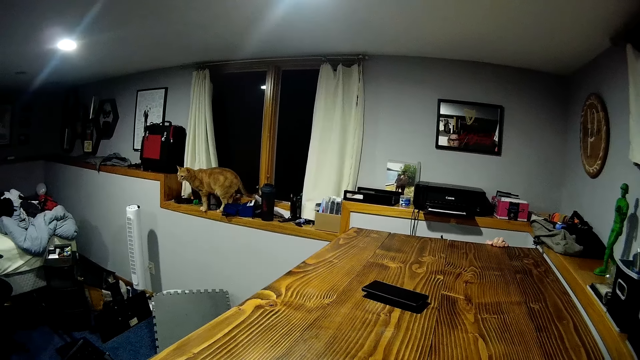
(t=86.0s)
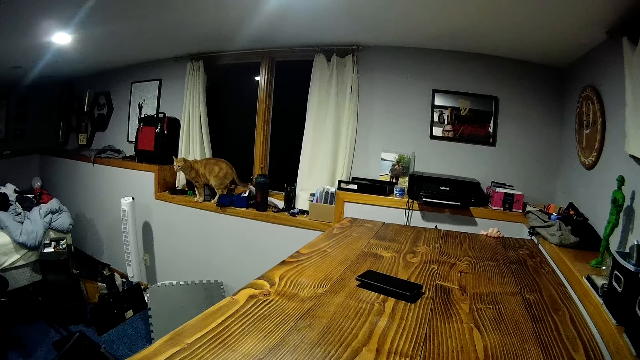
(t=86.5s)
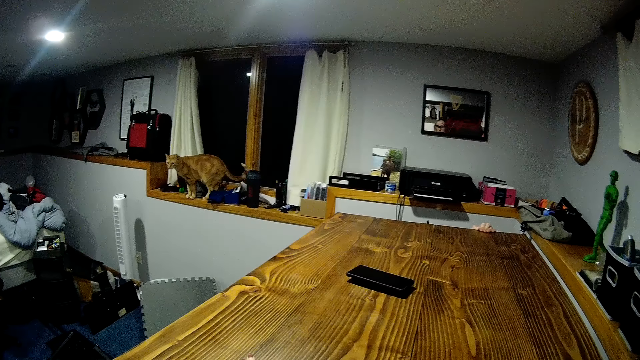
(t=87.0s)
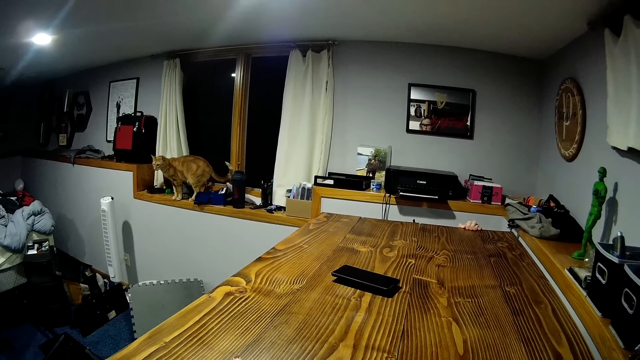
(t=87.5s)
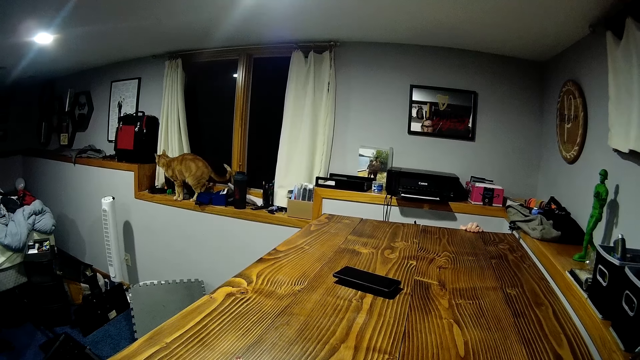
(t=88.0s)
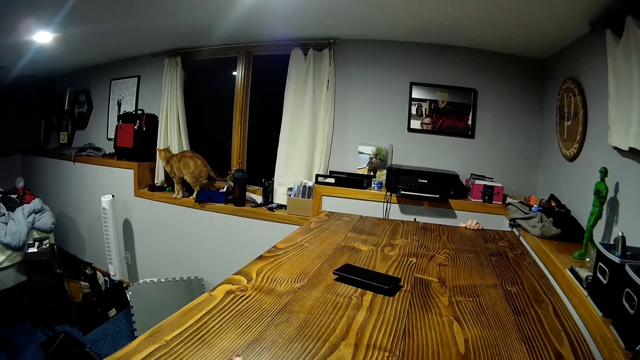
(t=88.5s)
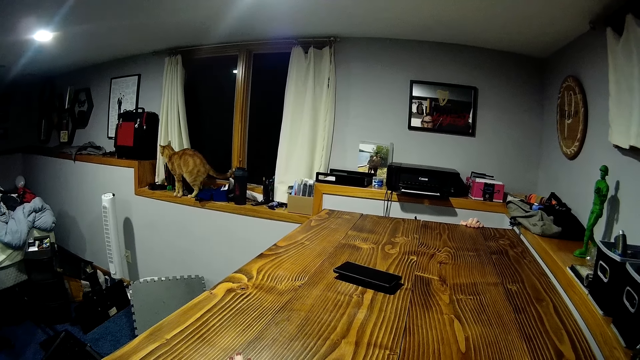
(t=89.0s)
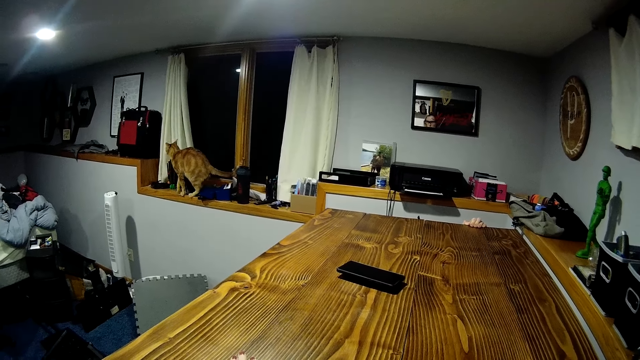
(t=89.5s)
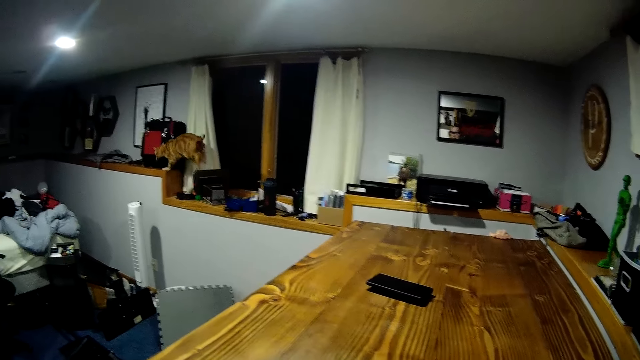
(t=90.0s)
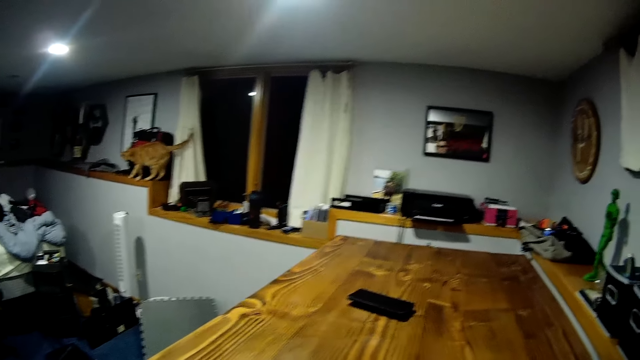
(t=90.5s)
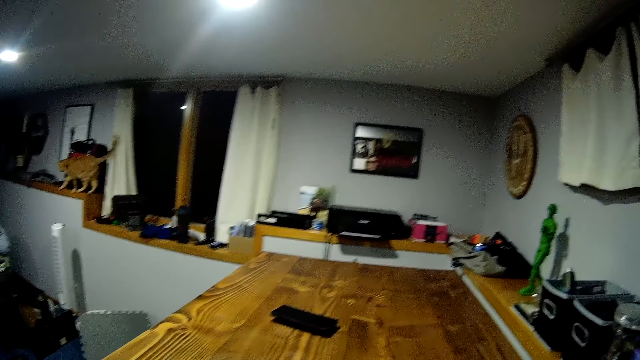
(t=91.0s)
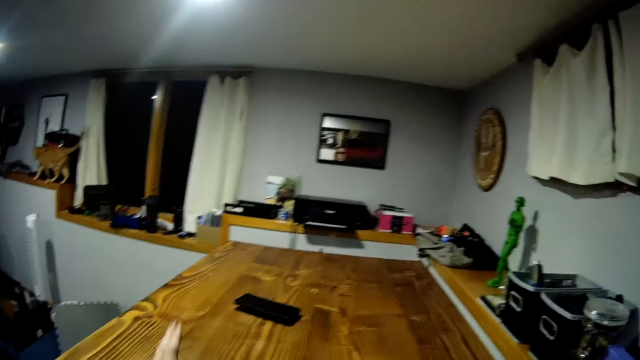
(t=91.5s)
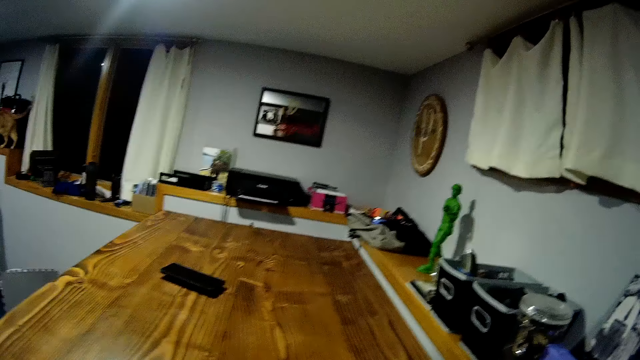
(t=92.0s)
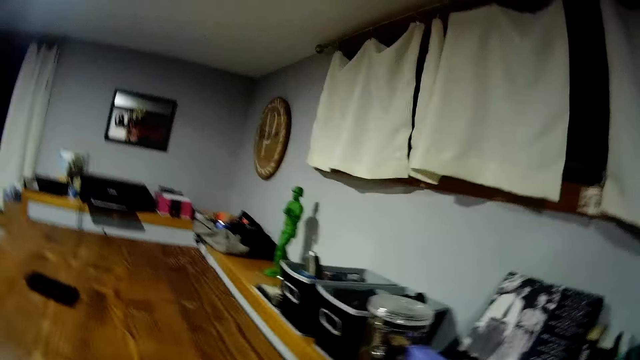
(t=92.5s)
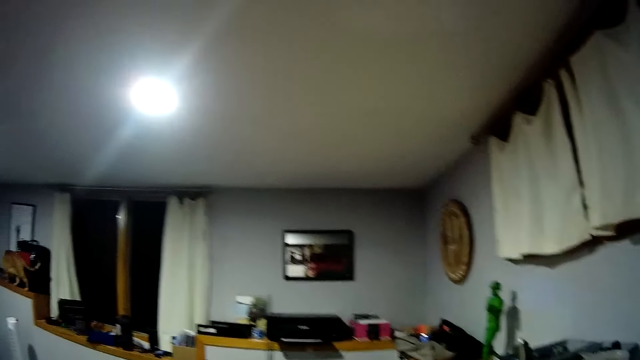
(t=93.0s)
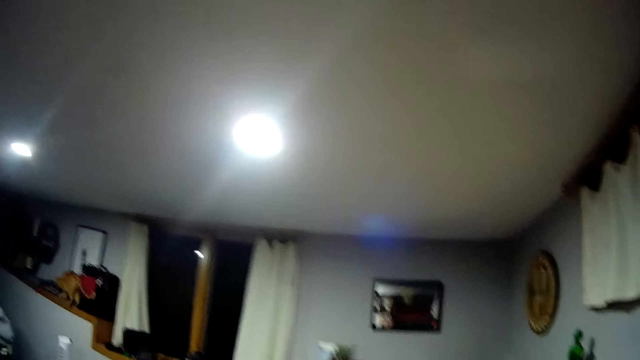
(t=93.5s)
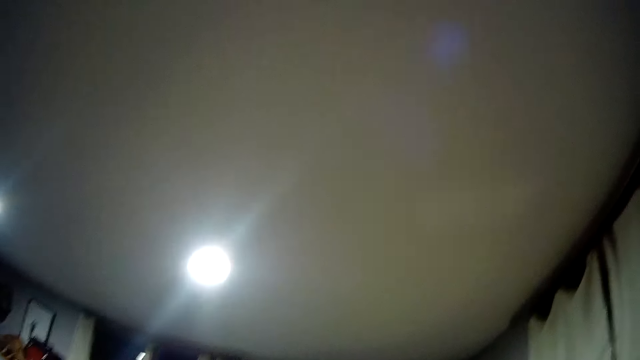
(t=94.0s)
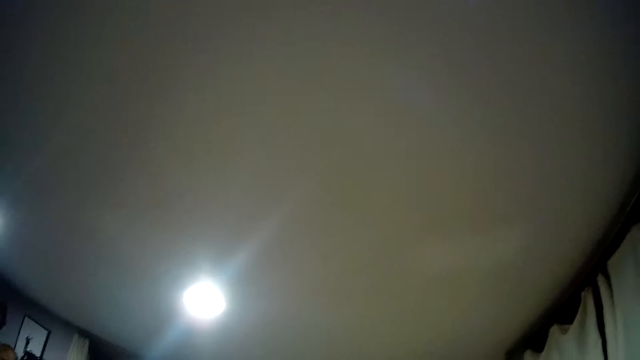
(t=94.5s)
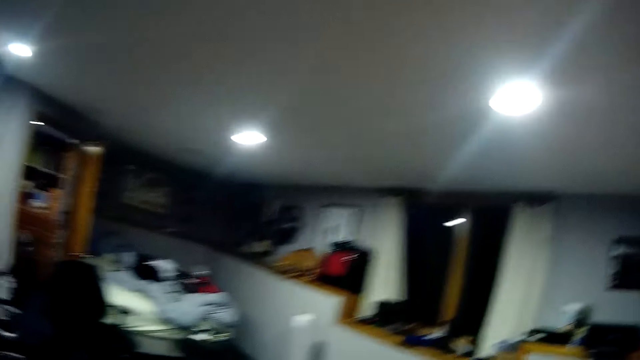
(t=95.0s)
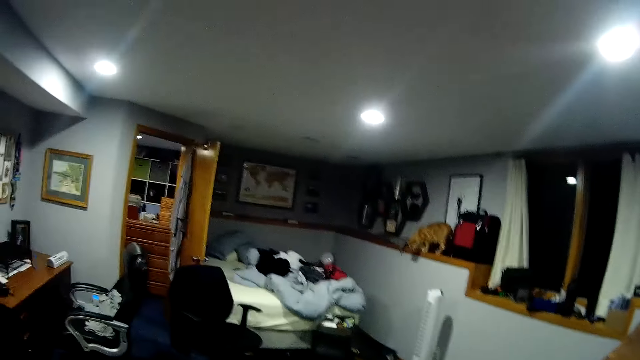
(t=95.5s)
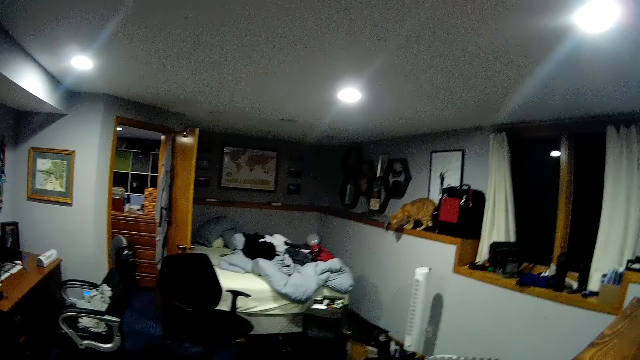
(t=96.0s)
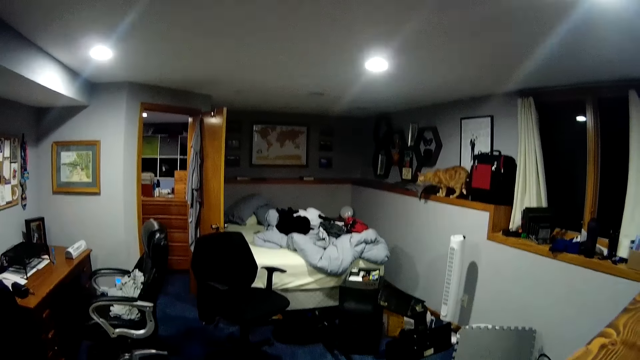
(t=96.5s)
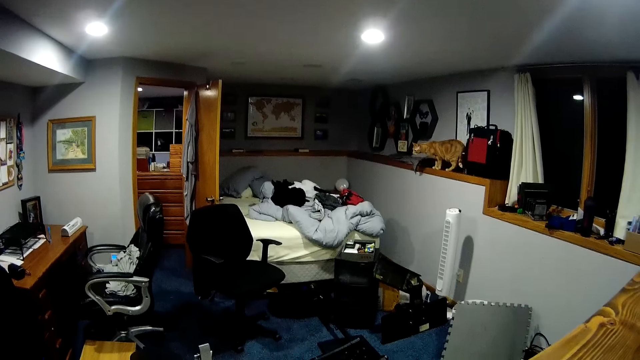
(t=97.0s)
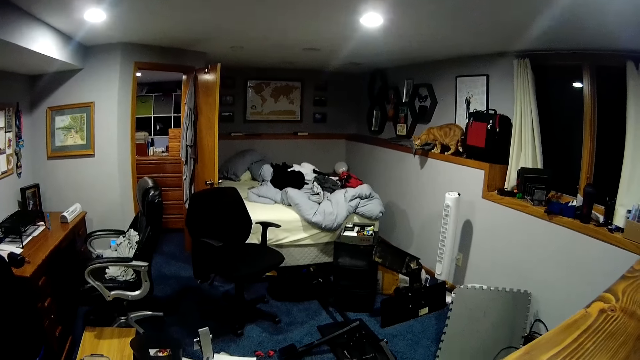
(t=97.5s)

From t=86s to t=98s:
The cat jumps from one place to another.

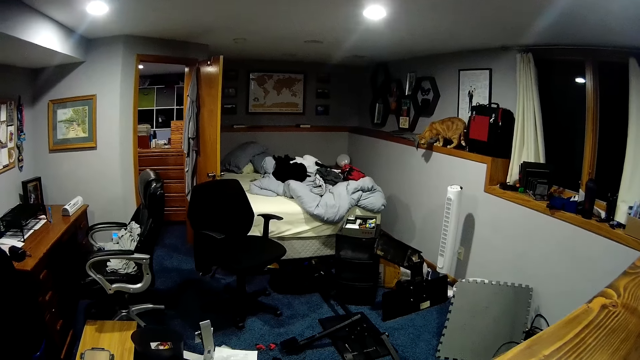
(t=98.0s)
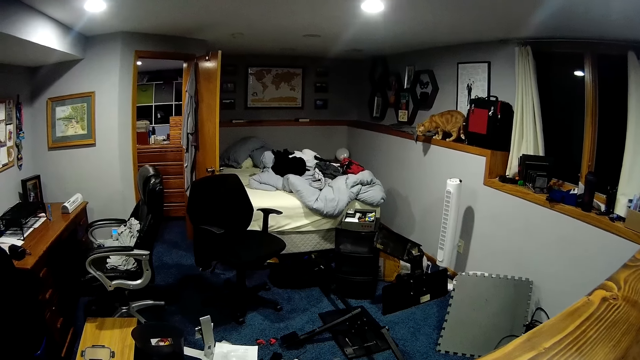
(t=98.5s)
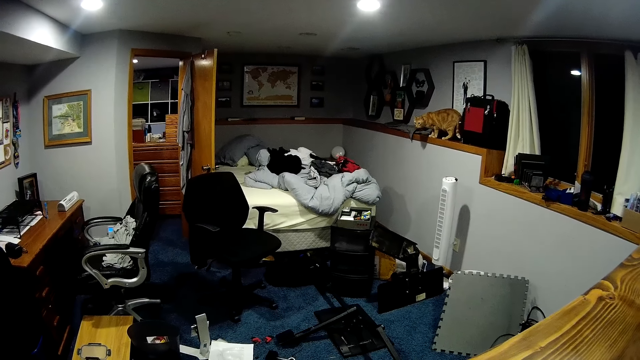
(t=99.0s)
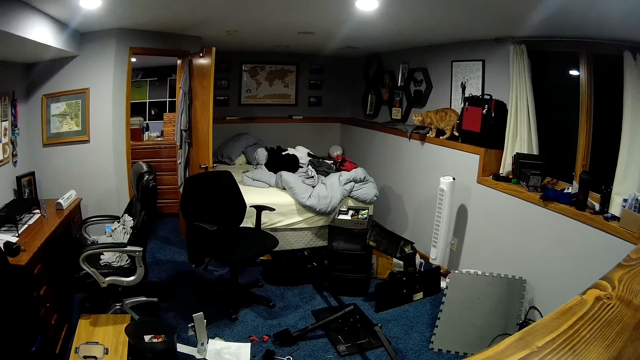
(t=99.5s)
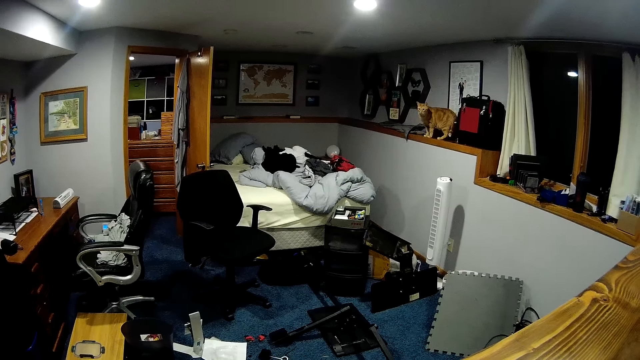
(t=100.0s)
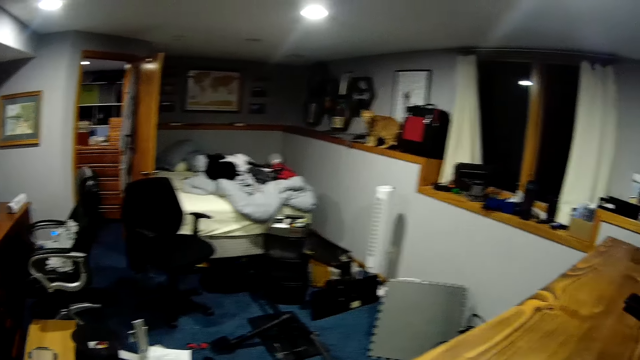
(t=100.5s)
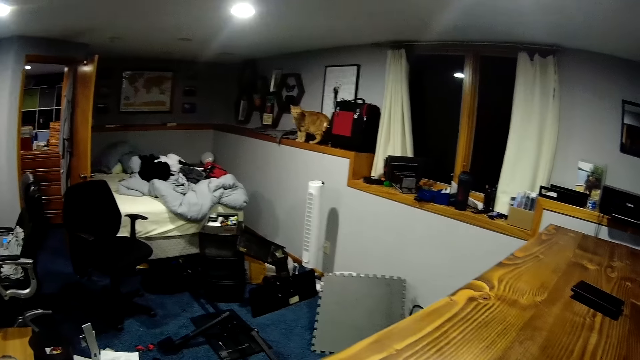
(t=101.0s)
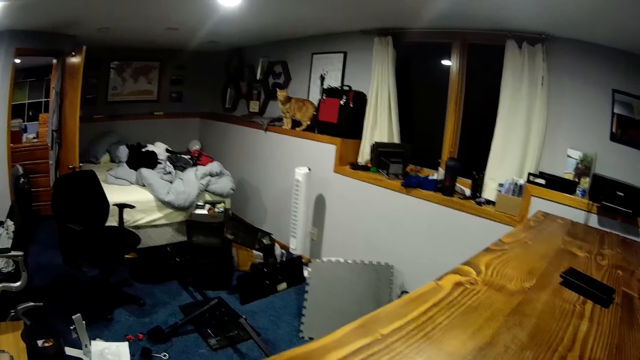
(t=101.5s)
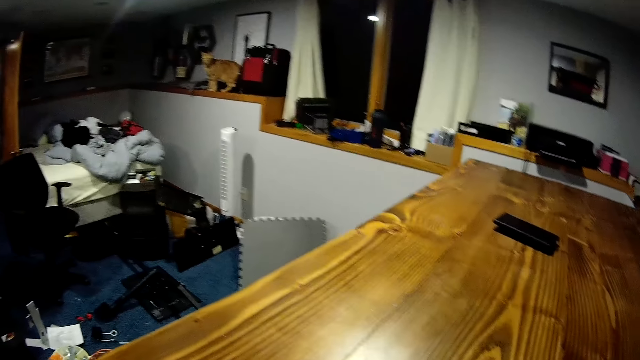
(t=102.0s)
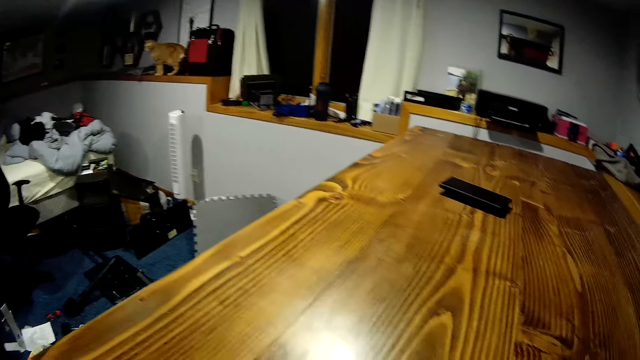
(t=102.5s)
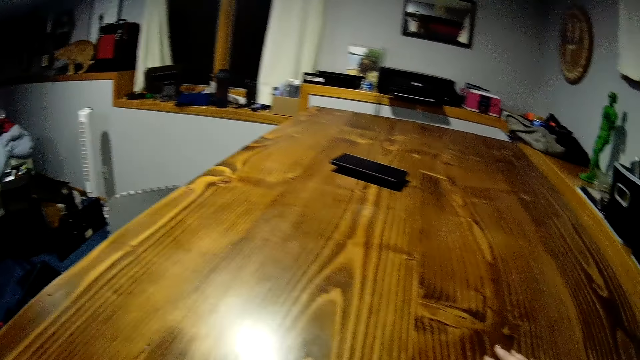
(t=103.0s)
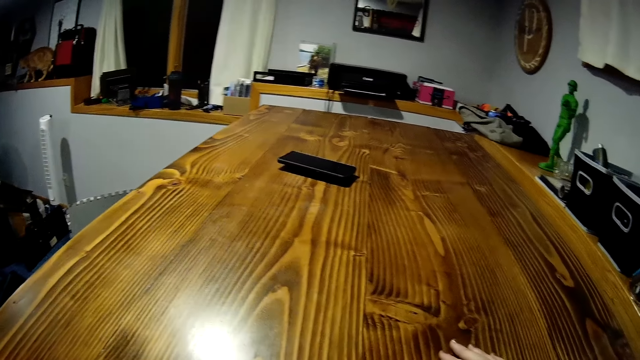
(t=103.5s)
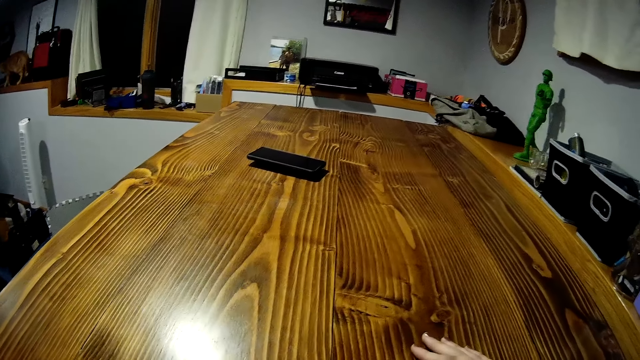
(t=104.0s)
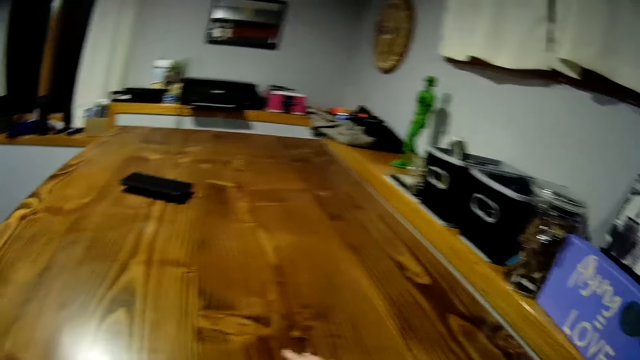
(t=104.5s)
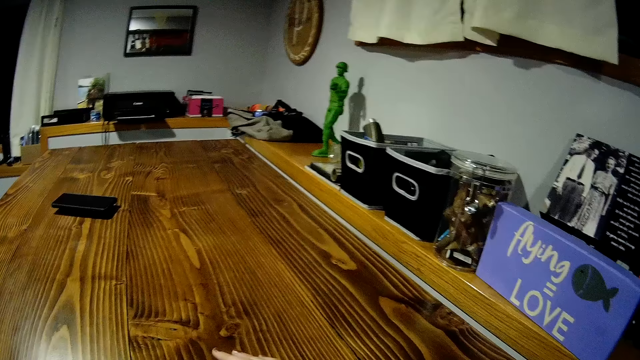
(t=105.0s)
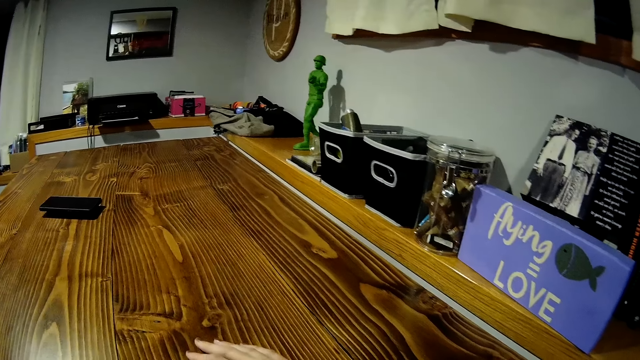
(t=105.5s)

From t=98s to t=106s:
The camera wearer places her hands on the table.
